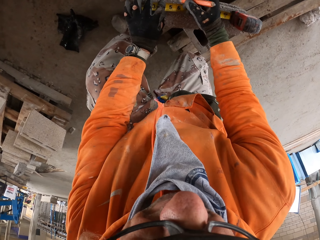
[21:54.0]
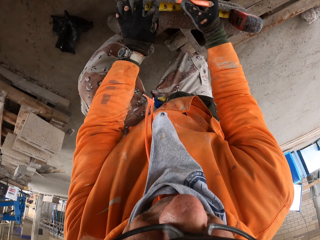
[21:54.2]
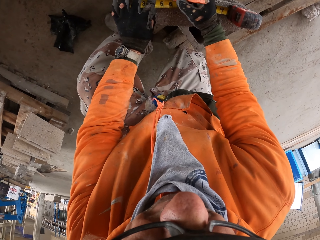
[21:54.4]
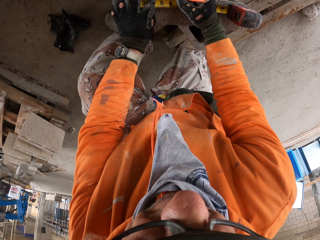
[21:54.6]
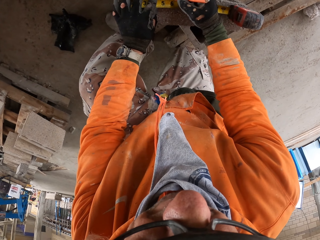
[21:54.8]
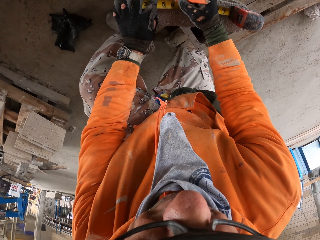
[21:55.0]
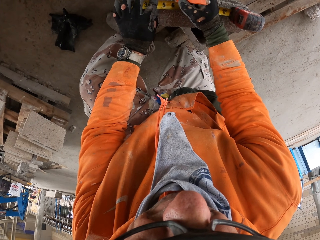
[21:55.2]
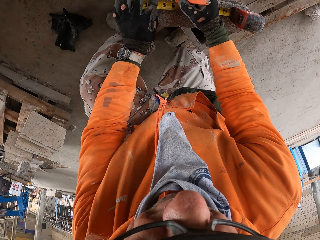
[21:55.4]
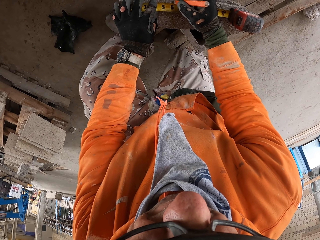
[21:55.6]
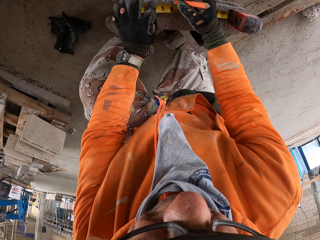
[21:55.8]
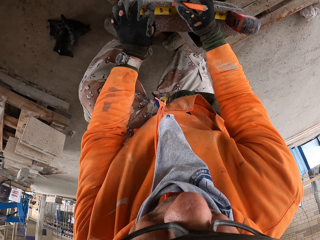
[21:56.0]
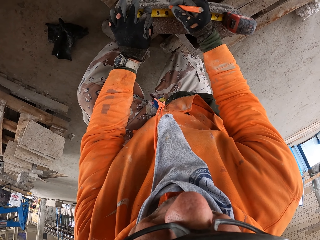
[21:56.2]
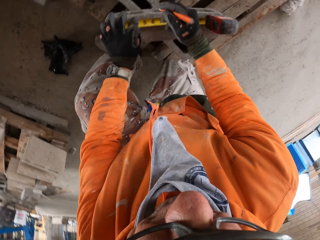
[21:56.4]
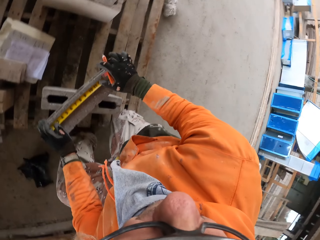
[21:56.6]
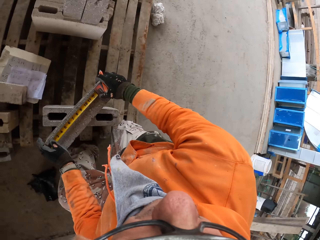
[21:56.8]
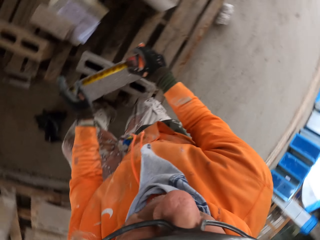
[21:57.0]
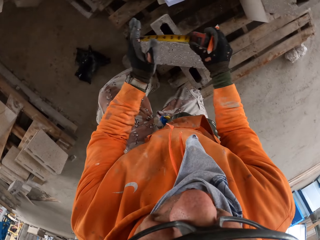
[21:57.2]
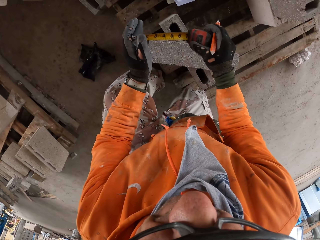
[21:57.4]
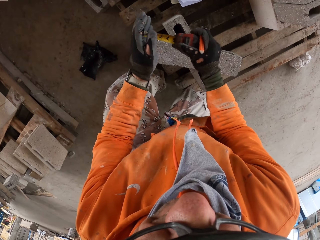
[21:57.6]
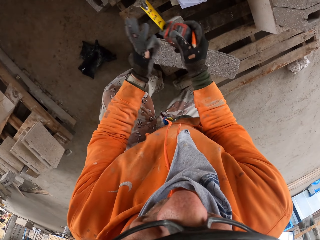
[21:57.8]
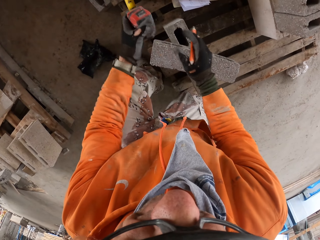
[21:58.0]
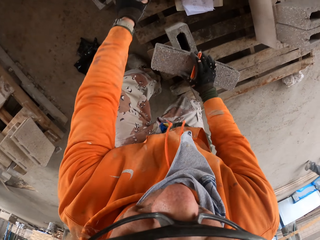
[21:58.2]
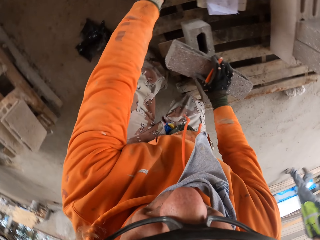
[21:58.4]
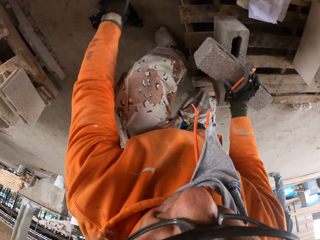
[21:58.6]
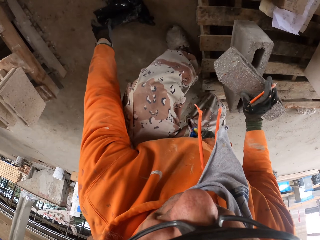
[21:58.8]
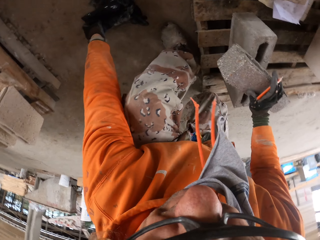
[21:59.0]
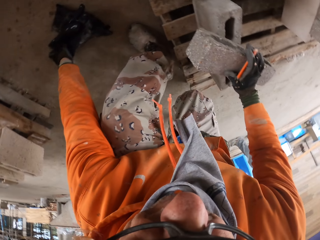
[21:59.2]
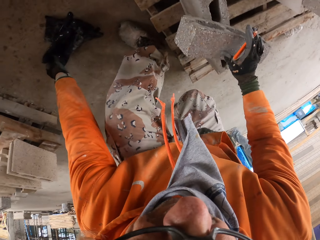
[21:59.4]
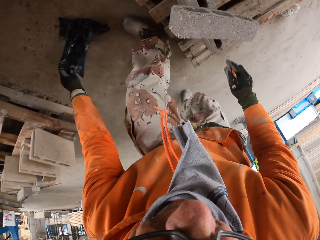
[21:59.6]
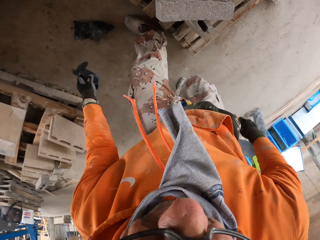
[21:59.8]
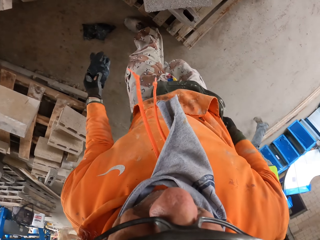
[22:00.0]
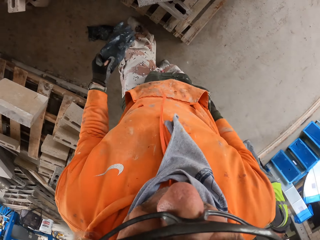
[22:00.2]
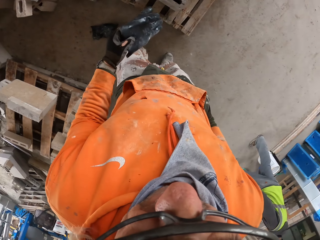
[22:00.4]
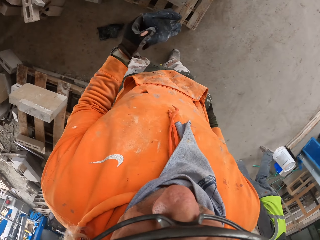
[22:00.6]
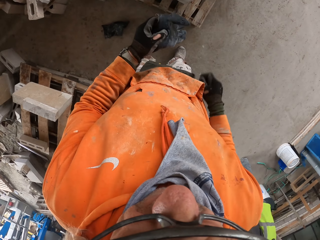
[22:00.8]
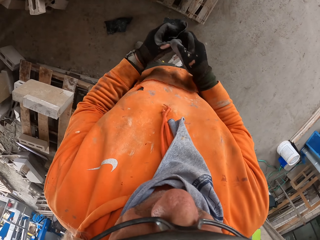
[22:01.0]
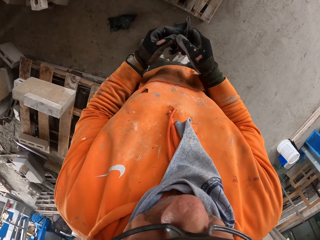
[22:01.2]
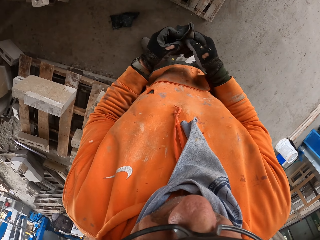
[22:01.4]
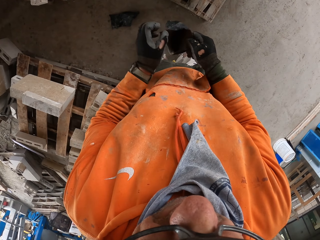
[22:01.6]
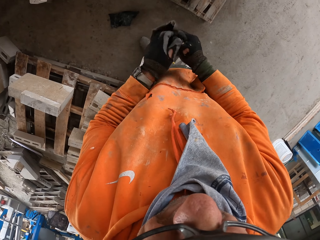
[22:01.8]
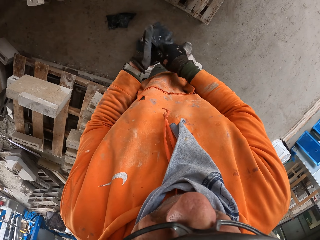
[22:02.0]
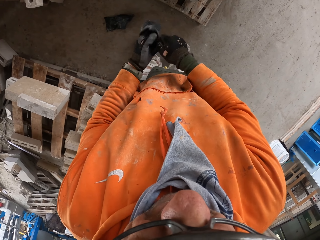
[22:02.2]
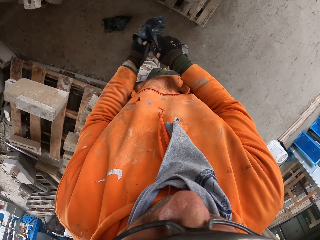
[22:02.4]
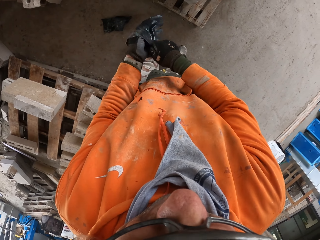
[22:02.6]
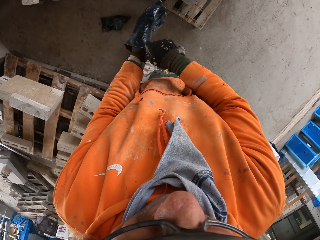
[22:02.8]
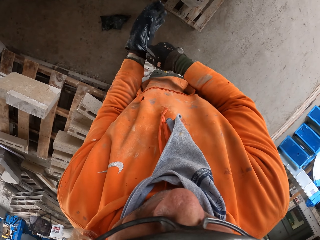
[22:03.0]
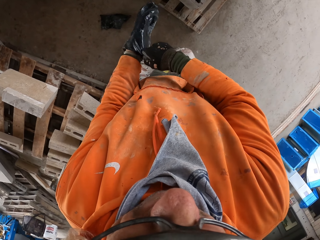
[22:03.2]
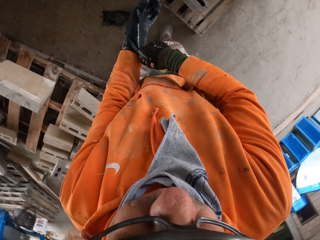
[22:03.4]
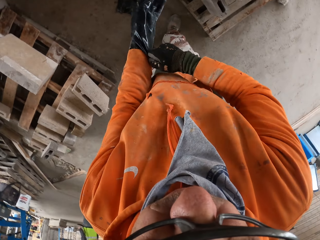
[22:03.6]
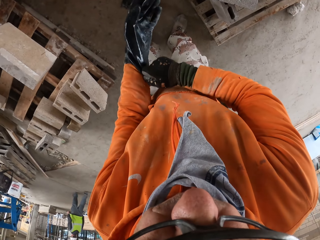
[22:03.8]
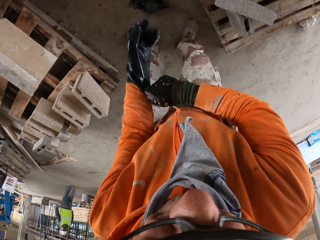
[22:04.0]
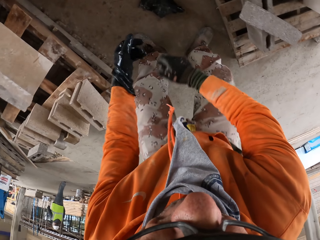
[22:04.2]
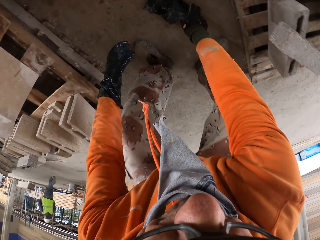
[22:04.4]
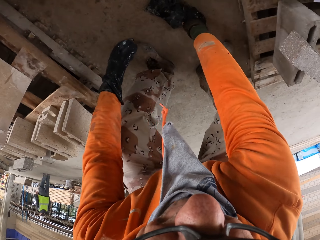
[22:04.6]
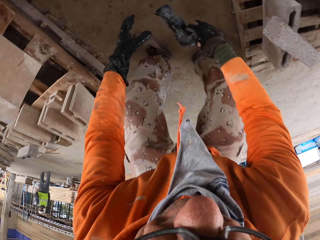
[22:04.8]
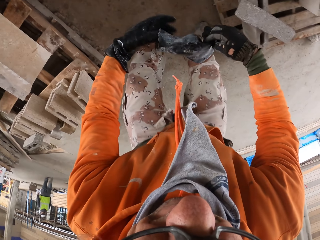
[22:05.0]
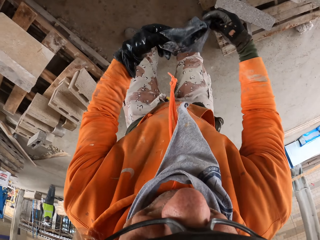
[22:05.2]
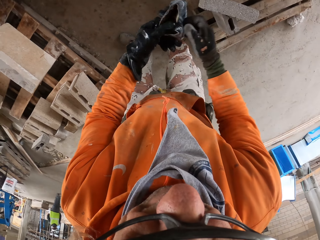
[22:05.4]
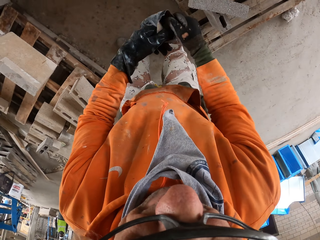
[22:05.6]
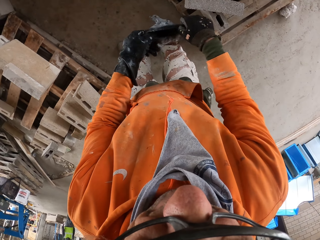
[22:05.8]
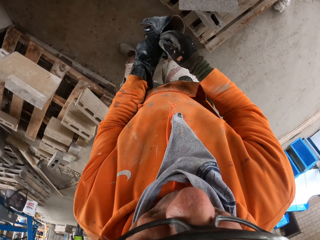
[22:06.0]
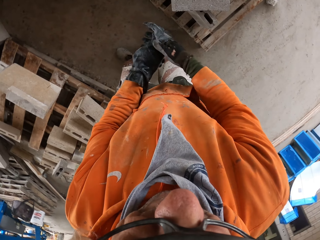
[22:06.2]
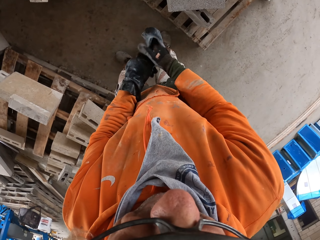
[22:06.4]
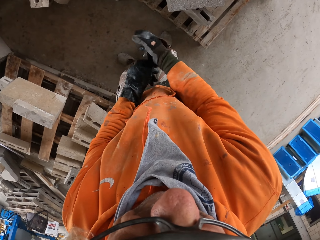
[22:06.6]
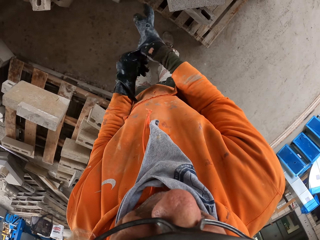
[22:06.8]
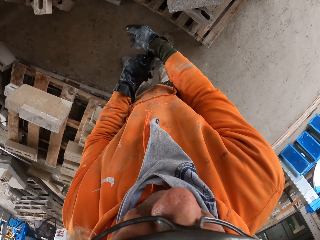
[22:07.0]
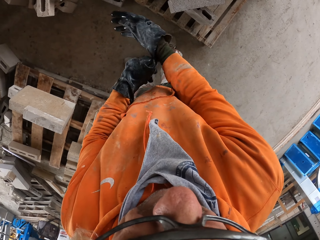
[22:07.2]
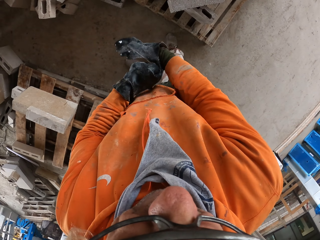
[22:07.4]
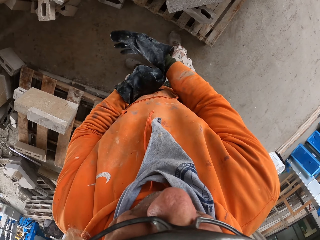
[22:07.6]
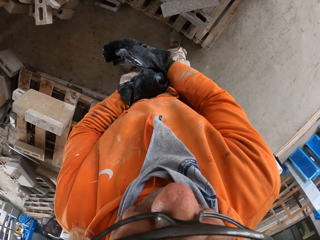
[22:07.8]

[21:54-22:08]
The camera wearer marks a block with a pencil. He looks around a garage. He puts down a tape measure. He picks up gloves. He puts the pencil in his pocket. He puts on the gloves. He picks up the gloves. He puts on the gloves.

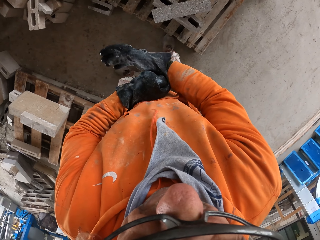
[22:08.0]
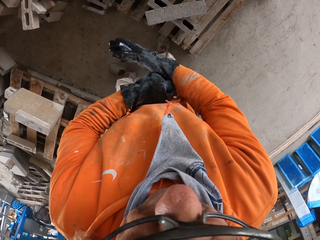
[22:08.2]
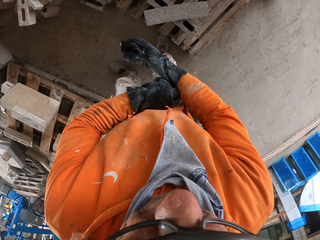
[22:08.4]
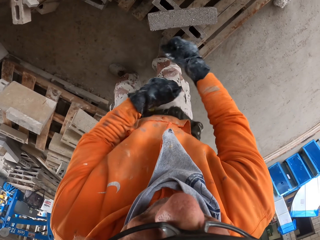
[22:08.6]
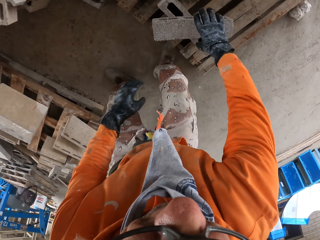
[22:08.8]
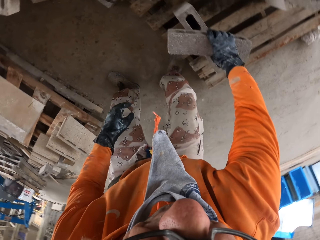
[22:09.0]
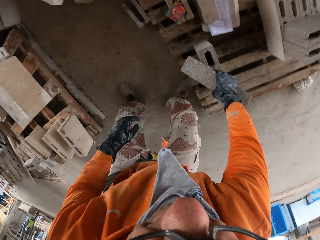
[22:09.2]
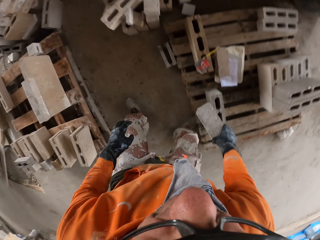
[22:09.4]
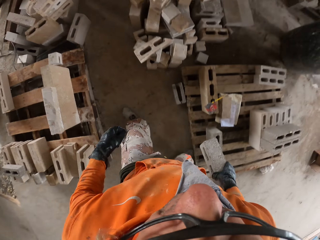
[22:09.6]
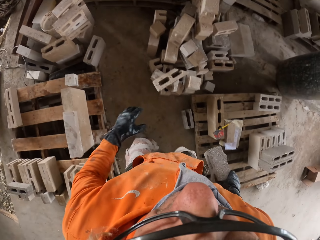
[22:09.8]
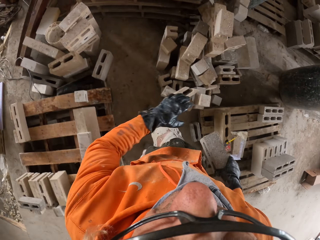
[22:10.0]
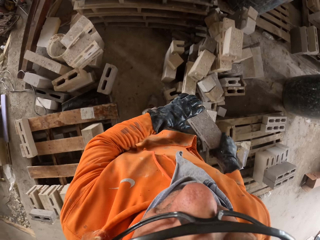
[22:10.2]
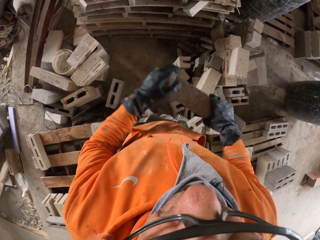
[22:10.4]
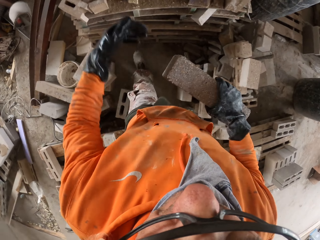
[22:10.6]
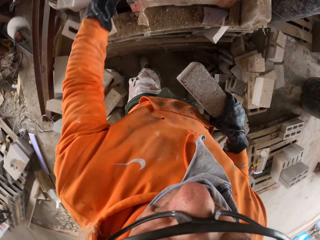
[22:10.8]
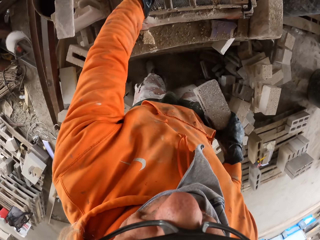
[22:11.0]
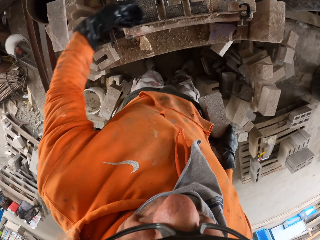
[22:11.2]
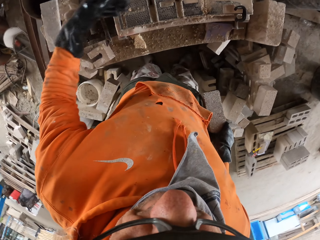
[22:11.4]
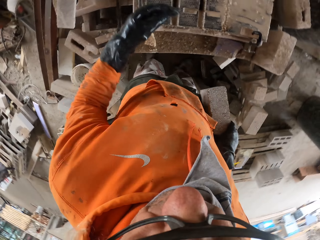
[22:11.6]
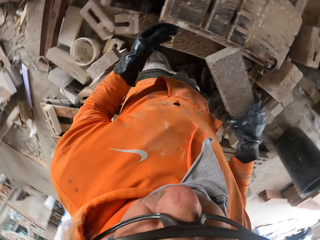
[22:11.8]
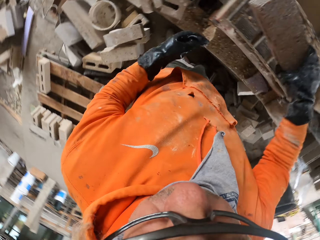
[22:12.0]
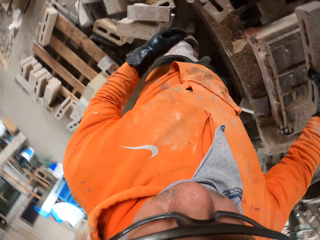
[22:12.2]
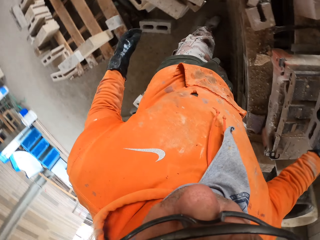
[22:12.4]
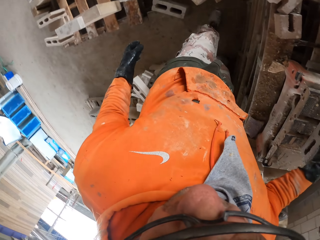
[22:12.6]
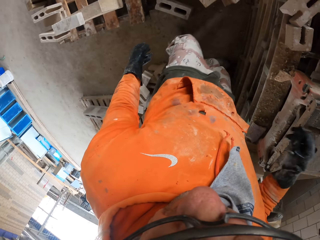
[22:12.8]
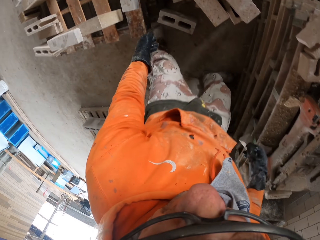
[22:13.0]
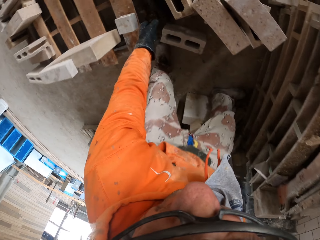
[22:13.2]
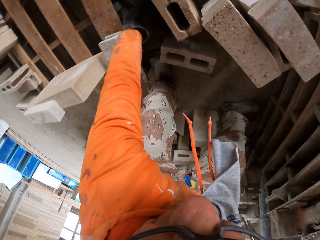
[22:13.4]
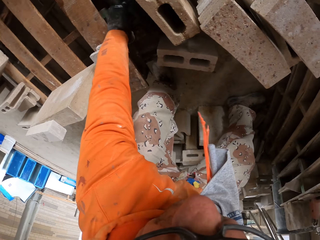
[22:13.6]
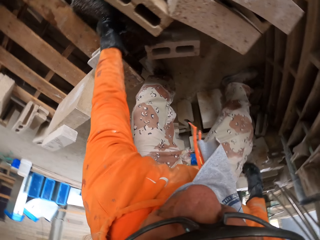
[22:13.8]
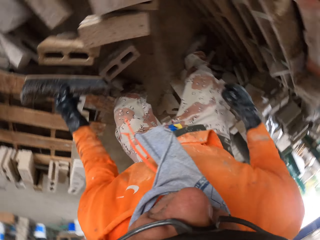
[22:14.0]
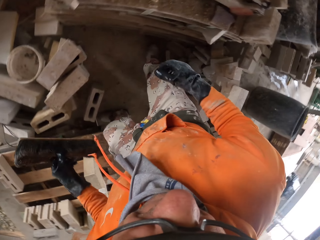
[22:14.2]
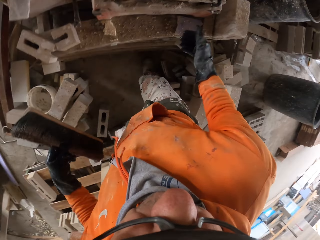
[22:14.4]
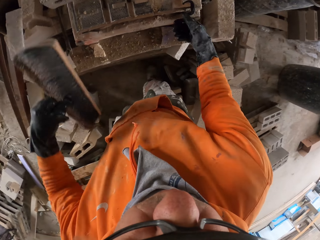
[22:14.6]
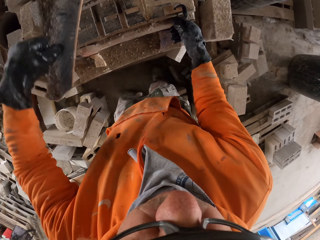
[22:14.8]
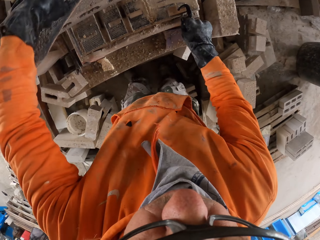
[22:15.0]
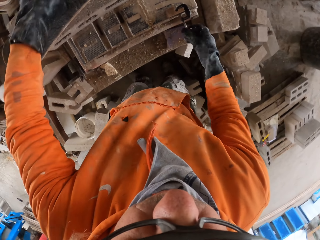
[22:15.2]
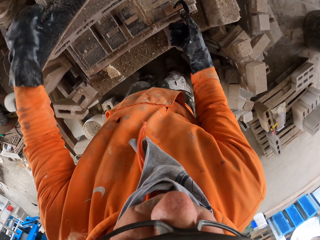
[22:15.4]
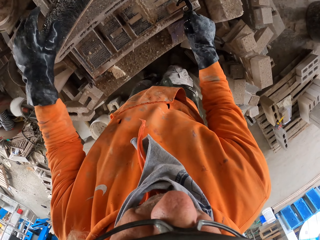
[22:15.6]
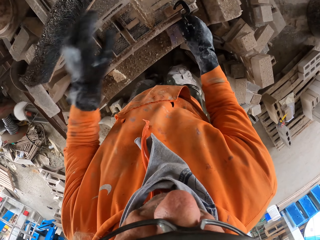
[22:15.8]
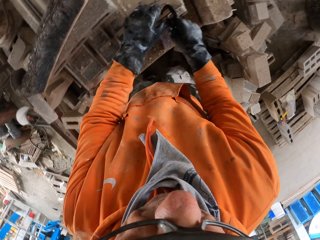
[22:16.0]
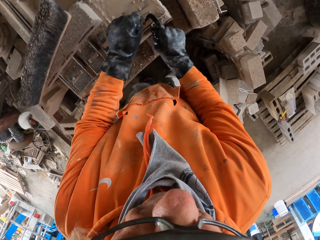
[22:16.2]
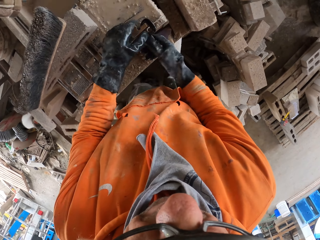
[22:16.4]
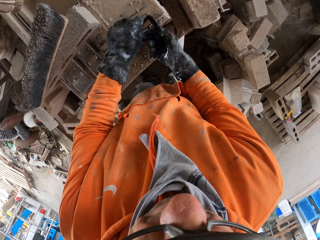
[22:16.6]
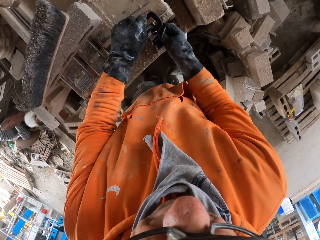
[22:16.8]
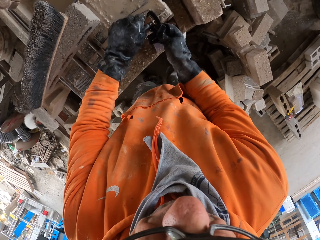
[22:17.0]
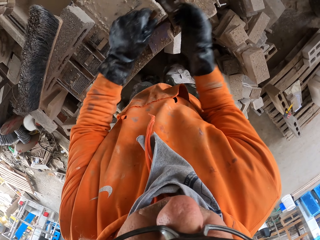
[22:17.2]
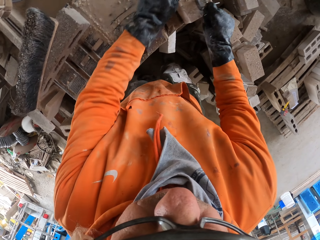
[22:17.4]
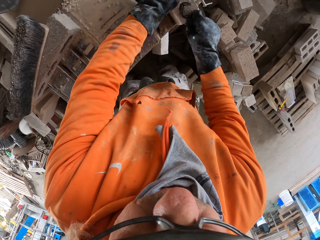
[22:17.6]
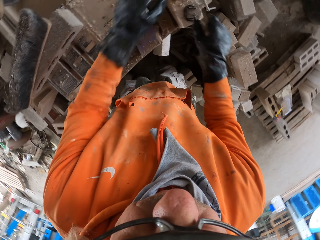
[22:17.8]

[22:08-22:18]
The camera wearer picks up a block. They walk around a garage. They wipe a machine or cutter. They put down the block on the machine. They pick up a block. They place a brush on the cutter. They put down the block on the machine. They adjust a meter gauge on the block. They hold the cutter.
